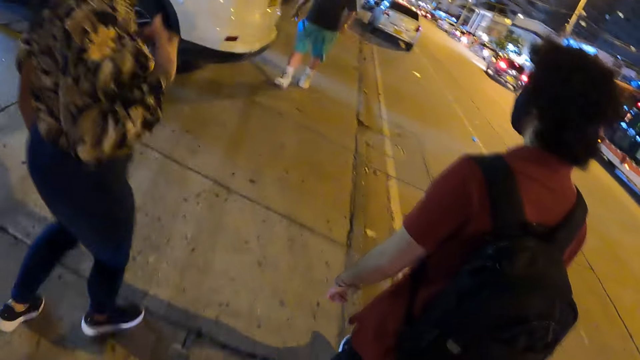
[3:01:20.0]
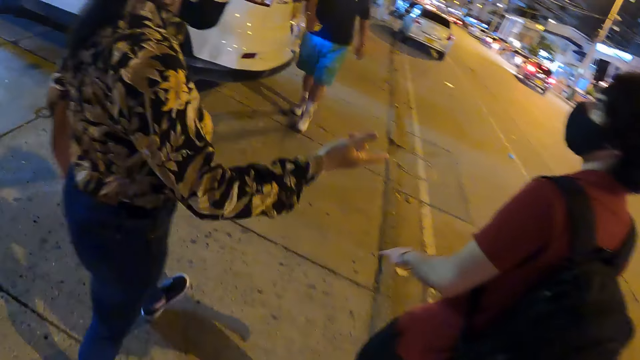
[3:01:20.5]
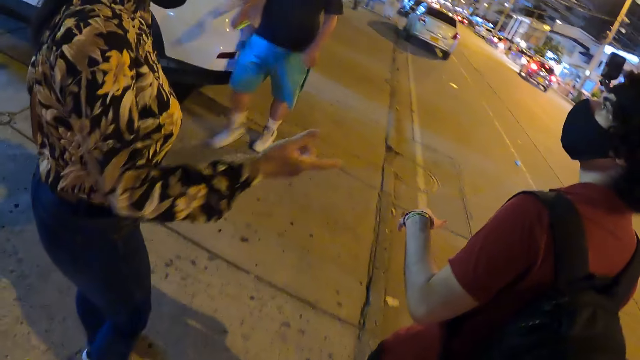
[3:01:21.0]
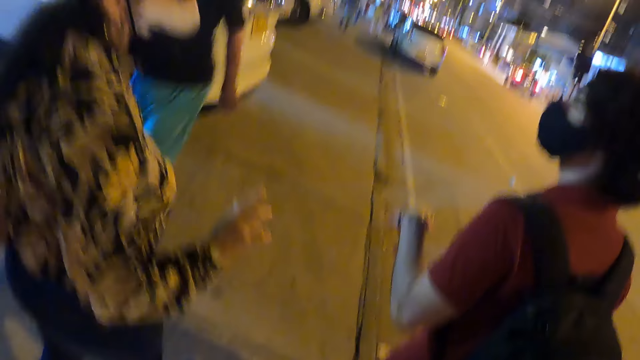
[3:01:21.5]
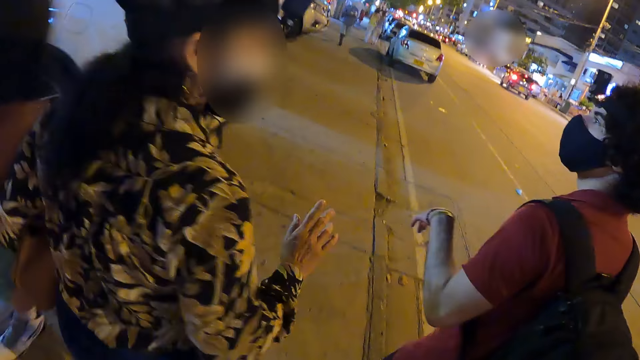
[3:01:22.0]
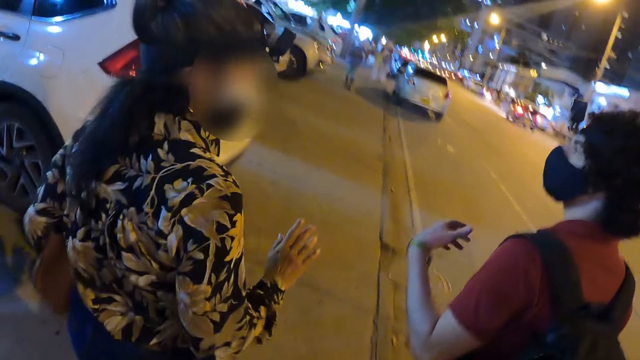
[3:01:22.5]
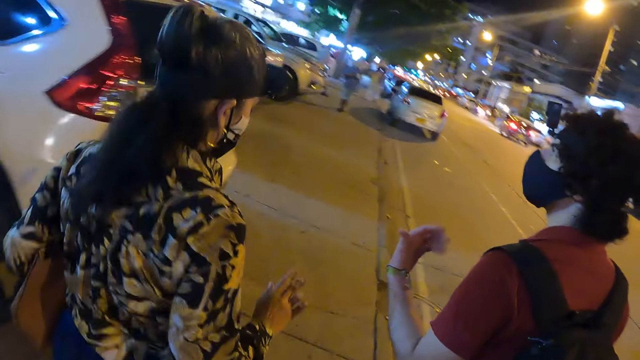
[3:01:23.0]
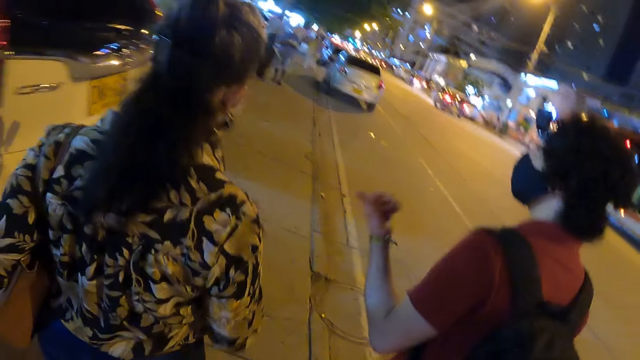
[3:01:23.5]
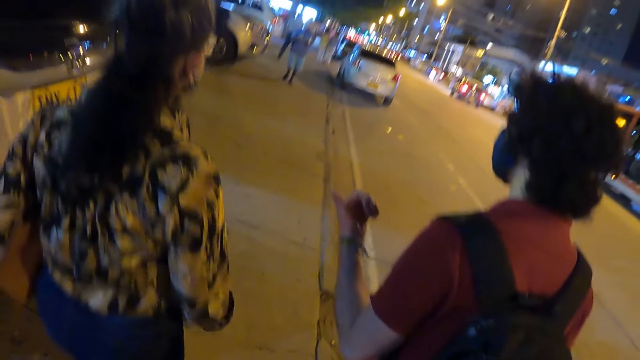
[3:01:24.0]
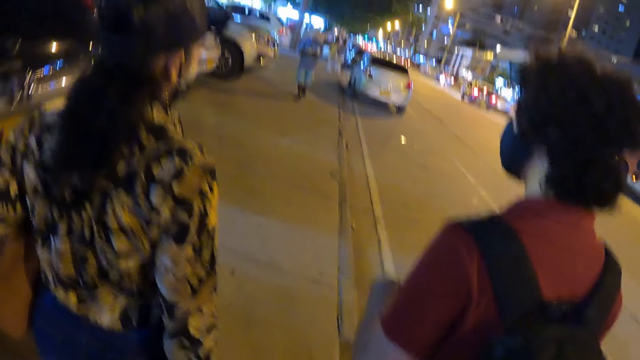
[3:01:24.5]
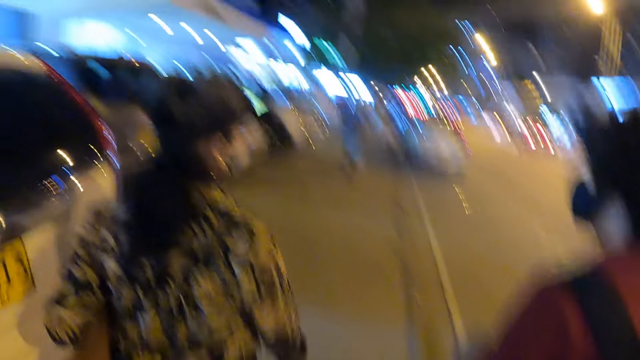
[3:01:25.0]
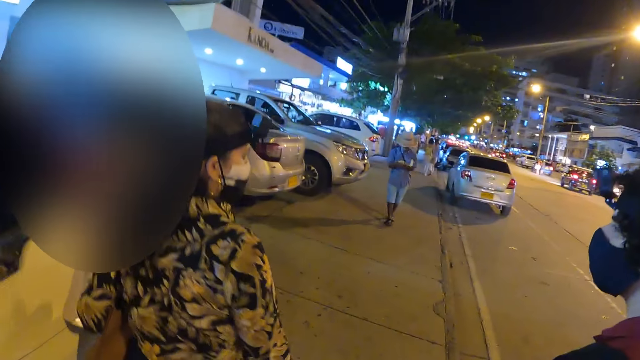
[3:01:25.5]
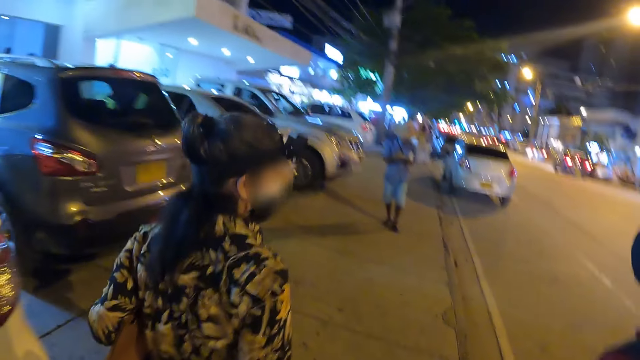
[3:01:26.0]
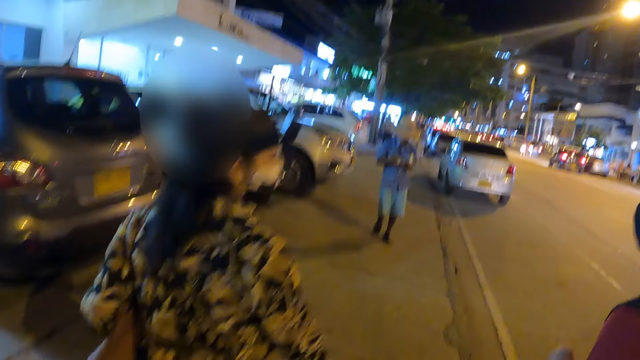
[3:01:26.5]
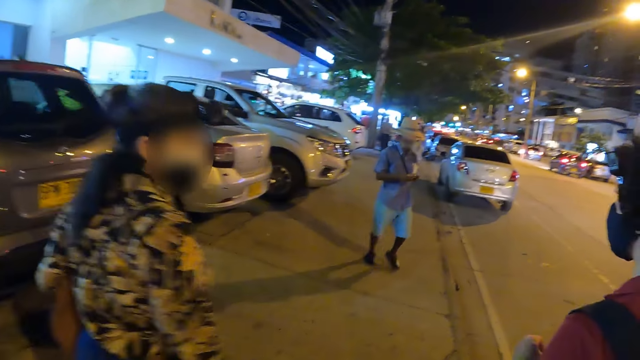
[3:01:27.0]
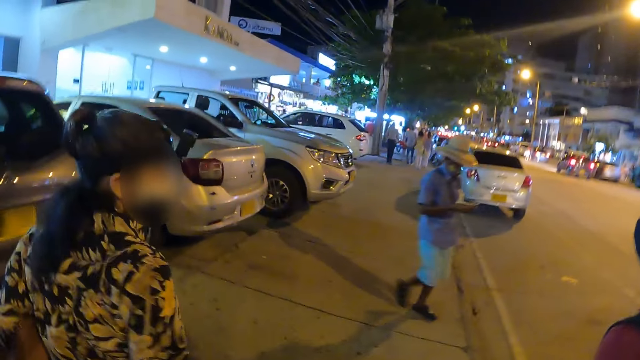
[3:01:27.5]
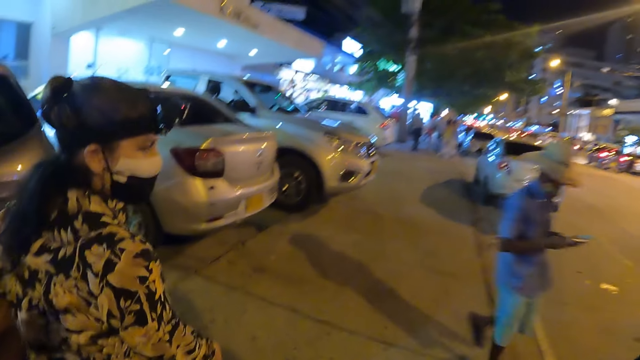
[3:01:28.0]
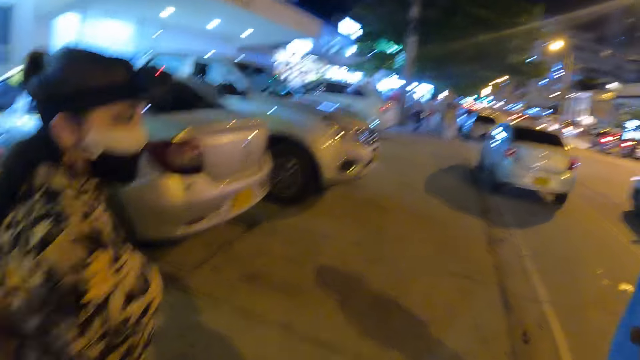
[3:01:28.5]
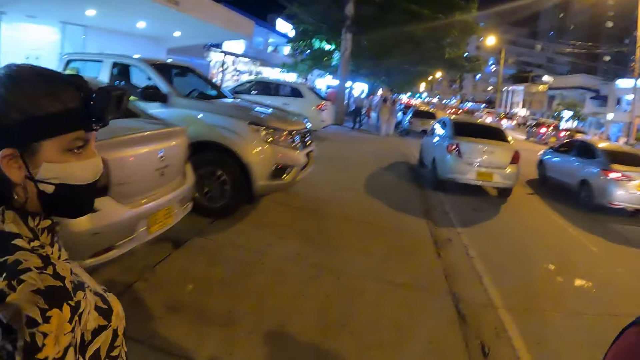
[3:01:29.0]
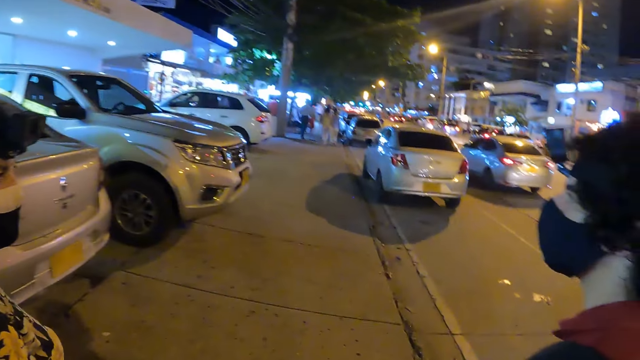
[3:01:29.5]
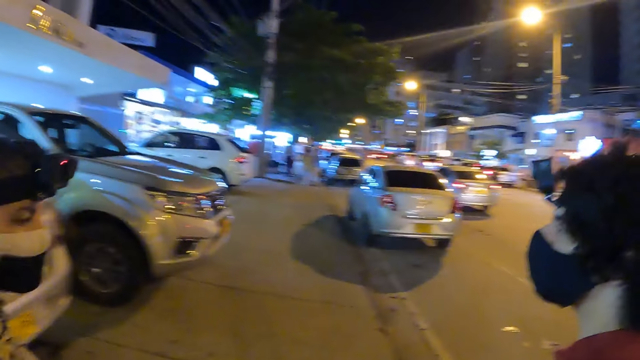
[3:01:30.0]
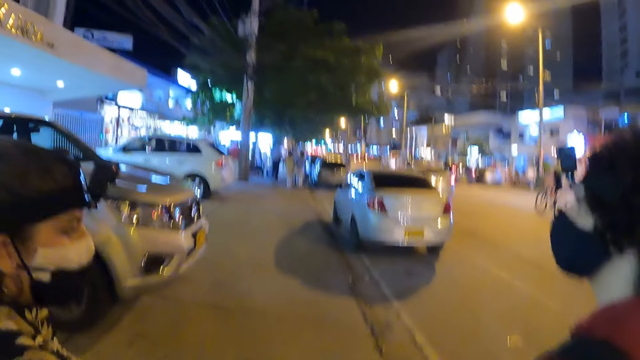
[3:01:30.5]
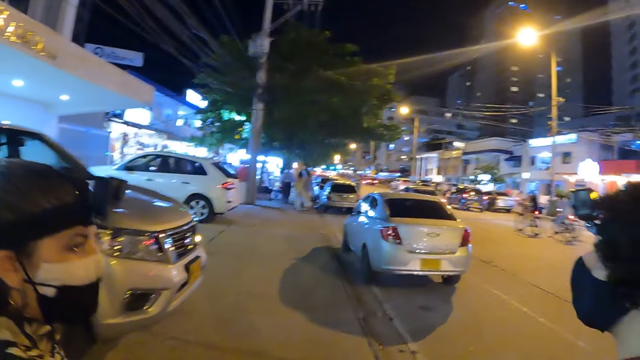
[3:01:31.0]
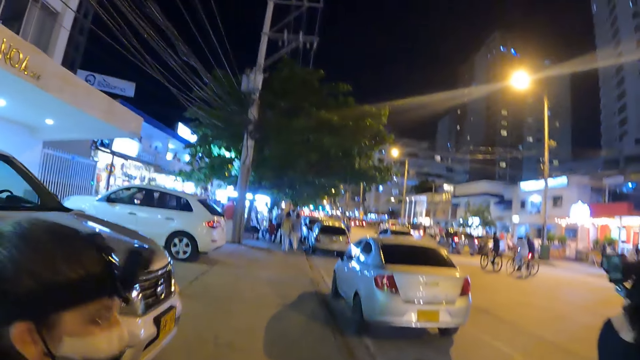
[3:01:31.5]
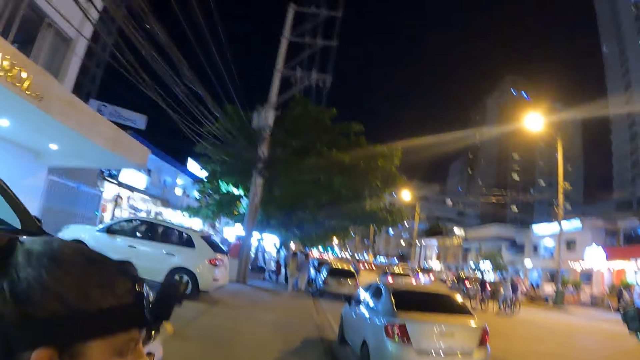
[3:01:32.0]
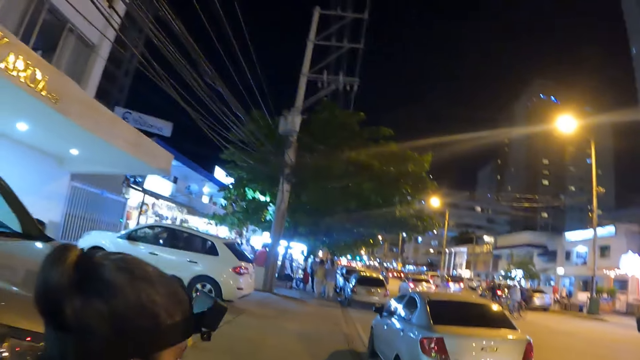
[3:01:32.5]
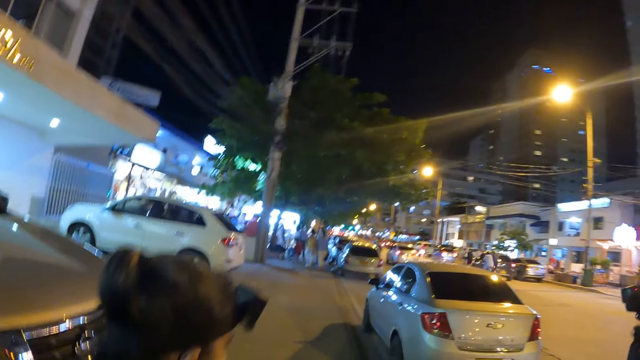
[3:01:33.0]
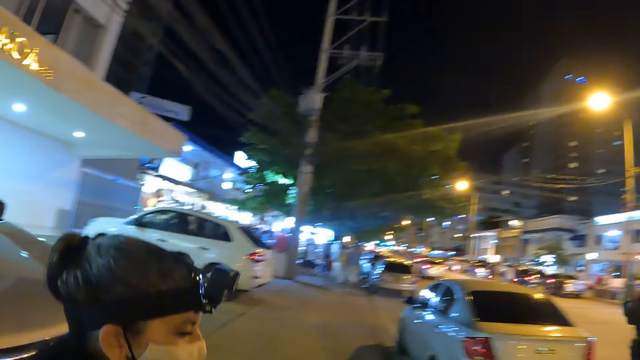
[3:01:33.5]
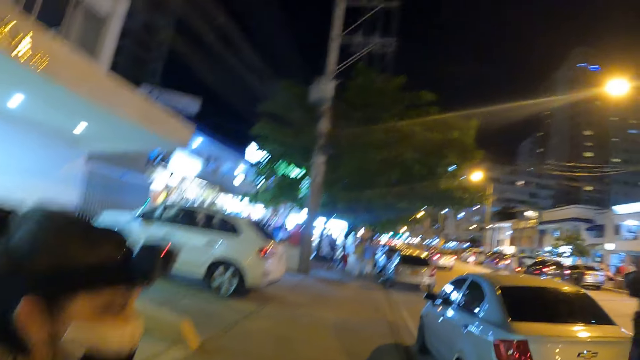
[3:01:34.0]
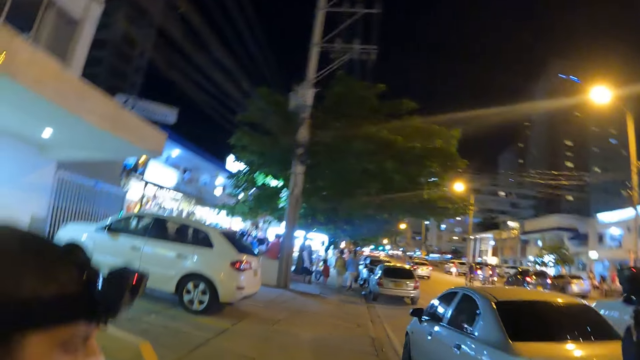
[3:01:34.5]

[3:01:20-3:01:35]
The woman speaks to the man. The camera wearer looks at the woman and the man. They walk on the pavement. They walk on the pavement again. The man speaks to the woman. The camera wearer walks on the pavement and looks at the woman and the man.

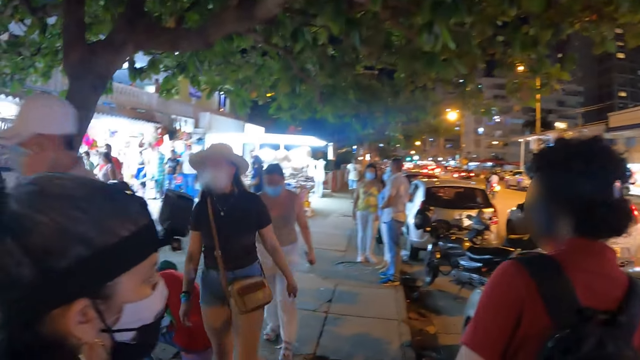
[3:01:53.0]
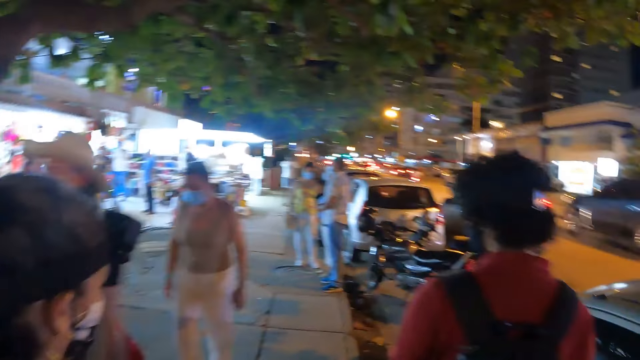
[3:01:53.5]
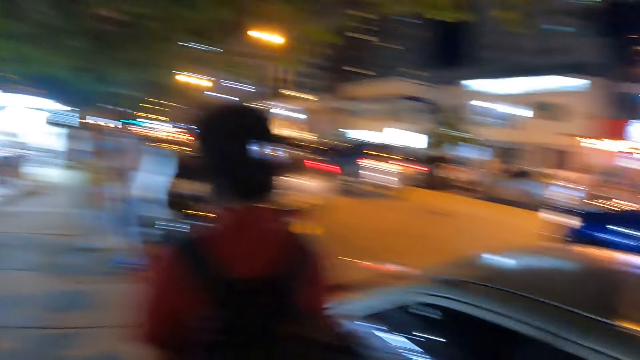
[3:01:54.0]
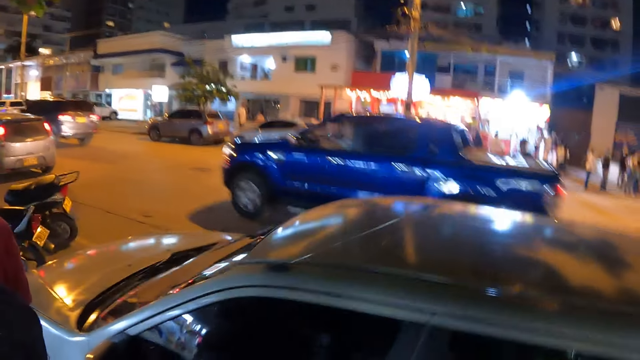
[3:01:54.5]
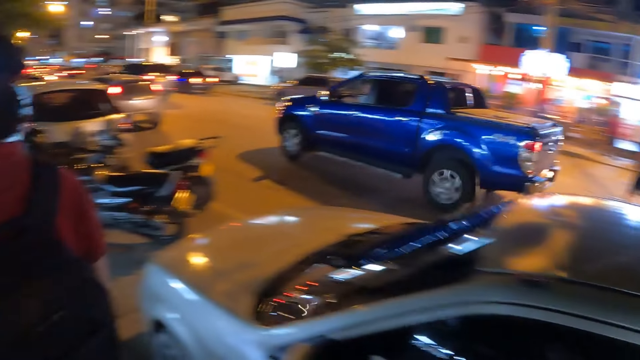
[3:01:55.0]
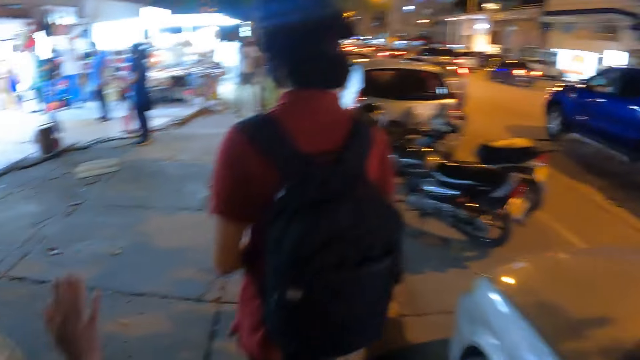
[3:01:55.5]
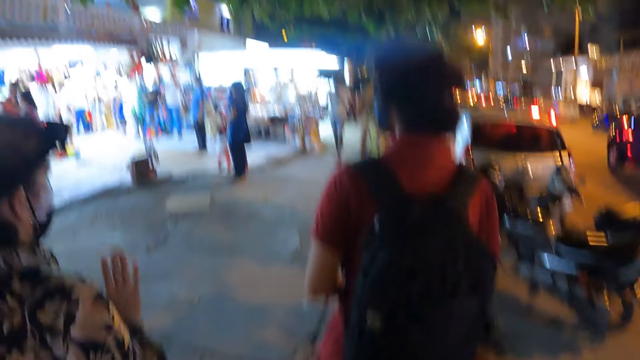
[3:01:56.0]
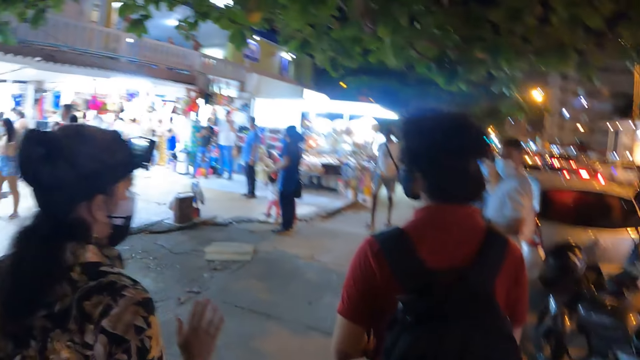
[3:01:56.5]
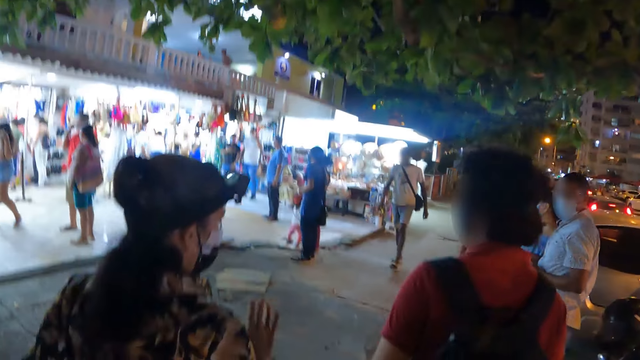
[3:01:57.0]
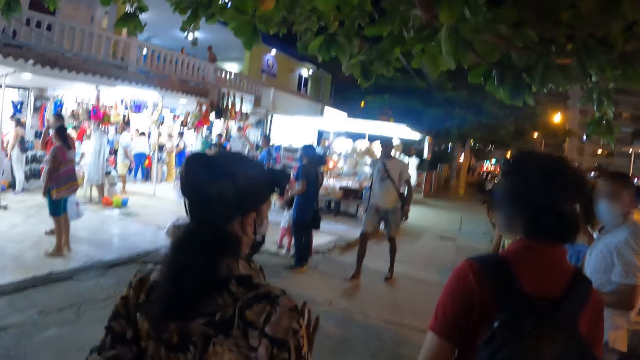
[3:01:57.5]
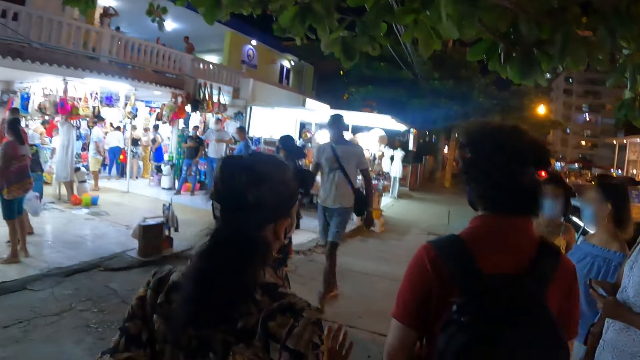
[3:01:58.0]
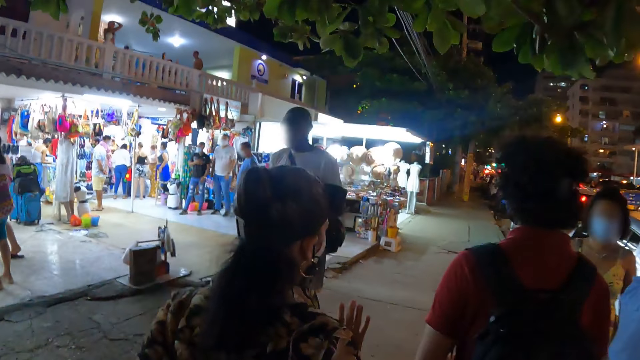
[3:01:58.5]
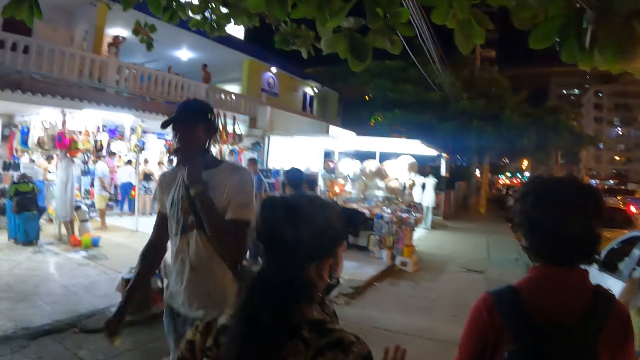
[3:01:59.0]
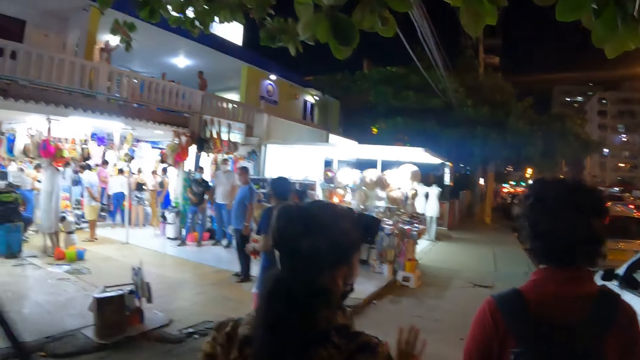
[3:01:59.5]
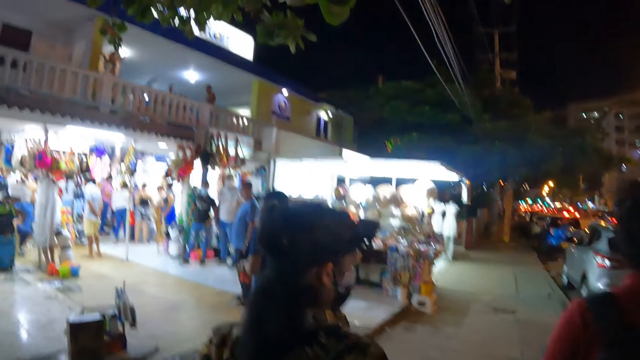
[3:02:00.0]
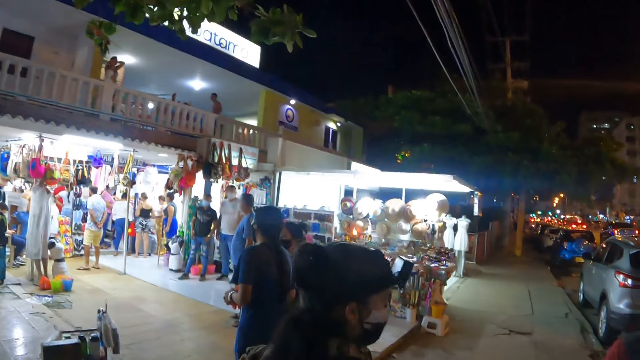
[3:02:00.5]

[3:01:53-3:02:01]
The camera wearer walks on the pavement and looks at the cars on the road. They walk on the pavement. The woman speaks to the man.
